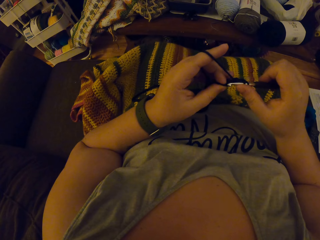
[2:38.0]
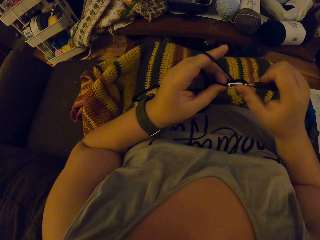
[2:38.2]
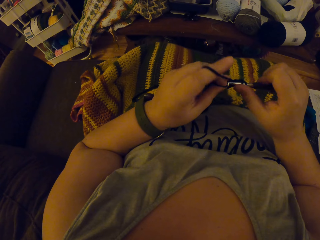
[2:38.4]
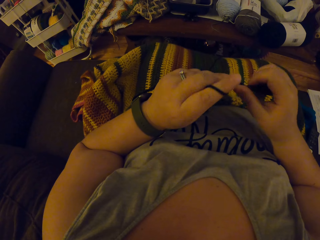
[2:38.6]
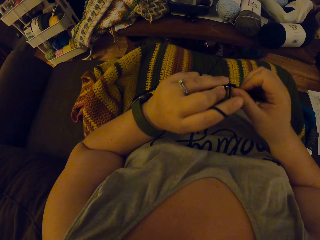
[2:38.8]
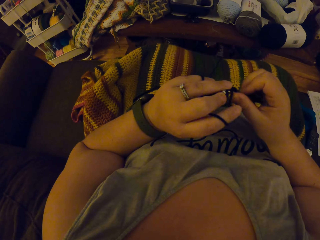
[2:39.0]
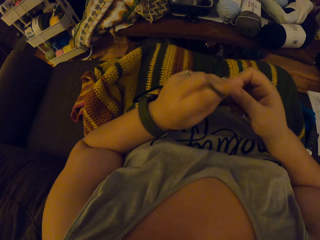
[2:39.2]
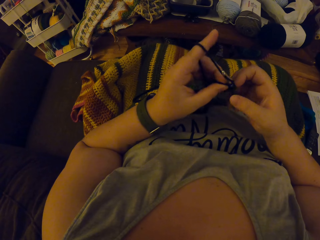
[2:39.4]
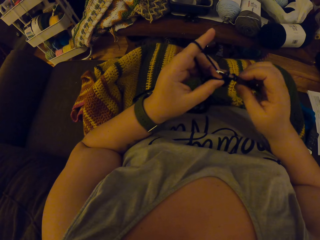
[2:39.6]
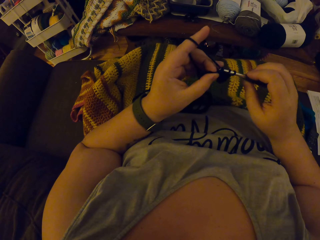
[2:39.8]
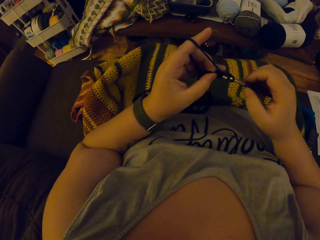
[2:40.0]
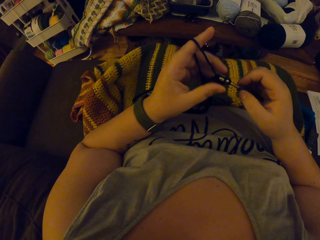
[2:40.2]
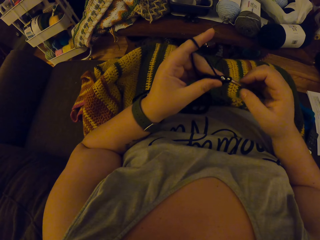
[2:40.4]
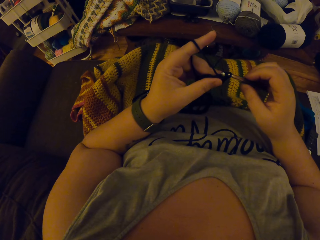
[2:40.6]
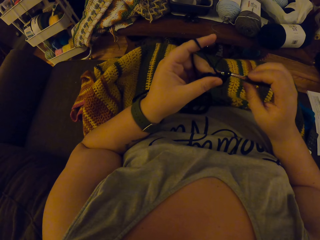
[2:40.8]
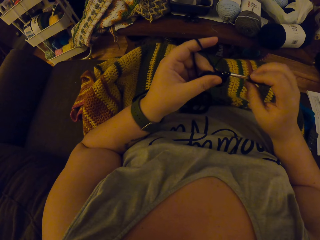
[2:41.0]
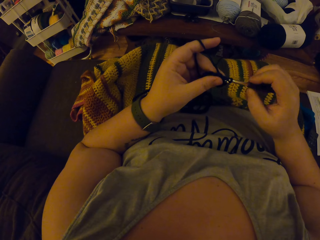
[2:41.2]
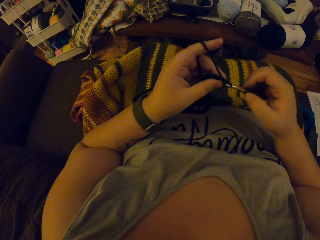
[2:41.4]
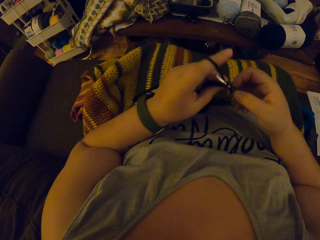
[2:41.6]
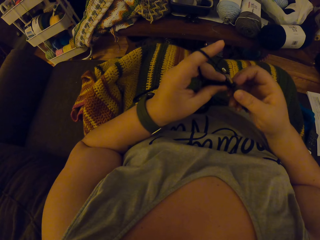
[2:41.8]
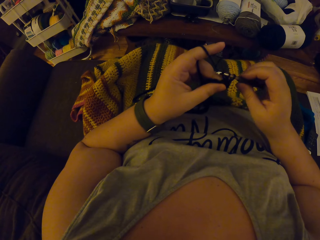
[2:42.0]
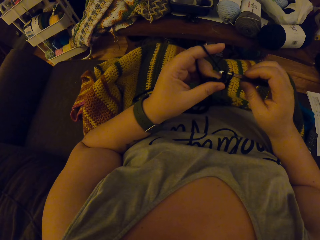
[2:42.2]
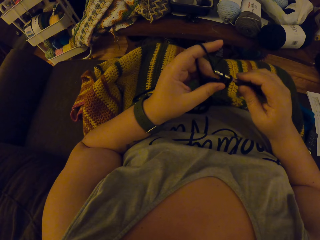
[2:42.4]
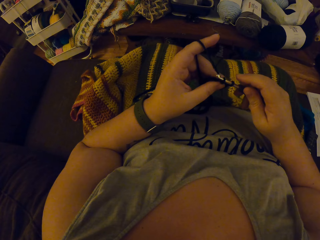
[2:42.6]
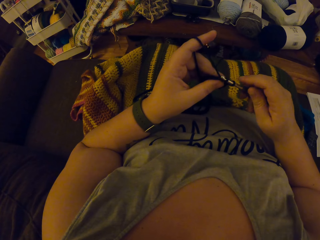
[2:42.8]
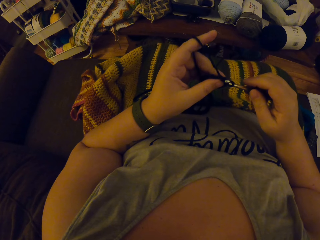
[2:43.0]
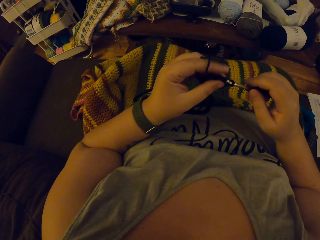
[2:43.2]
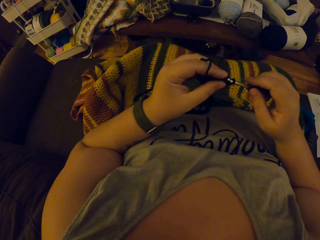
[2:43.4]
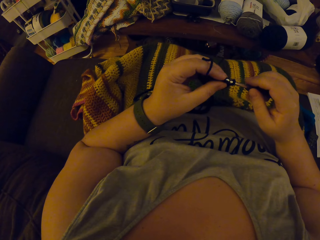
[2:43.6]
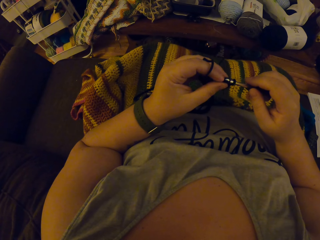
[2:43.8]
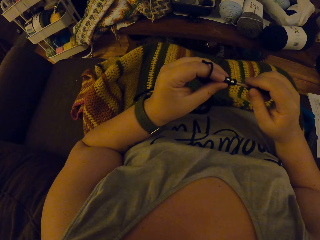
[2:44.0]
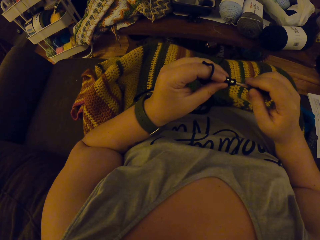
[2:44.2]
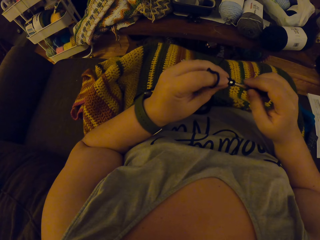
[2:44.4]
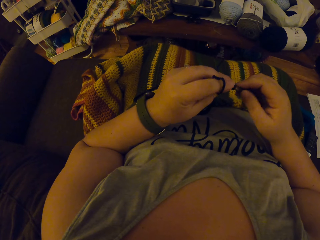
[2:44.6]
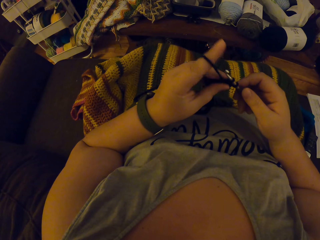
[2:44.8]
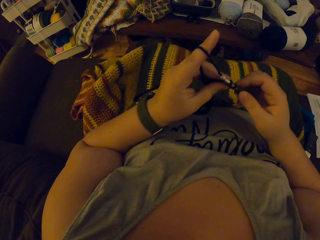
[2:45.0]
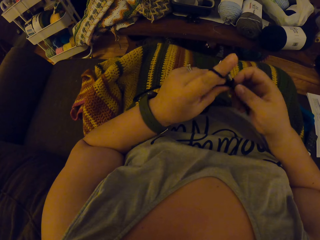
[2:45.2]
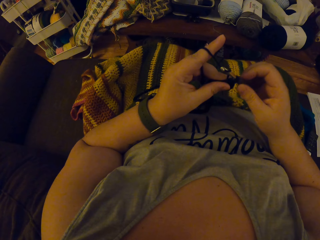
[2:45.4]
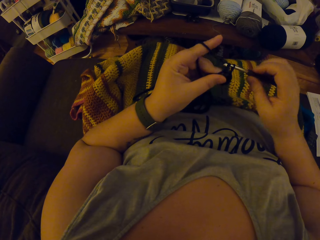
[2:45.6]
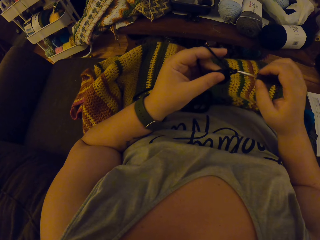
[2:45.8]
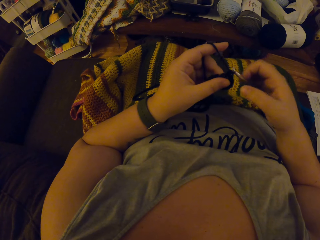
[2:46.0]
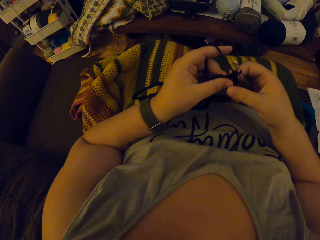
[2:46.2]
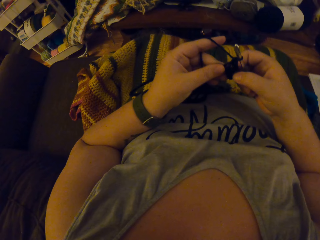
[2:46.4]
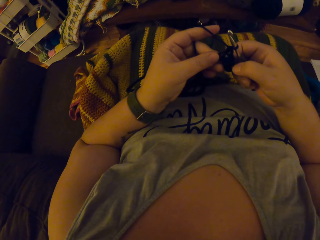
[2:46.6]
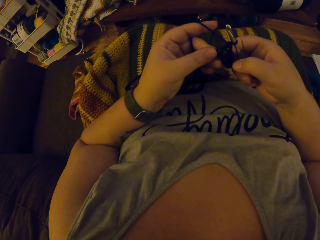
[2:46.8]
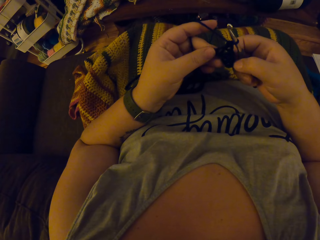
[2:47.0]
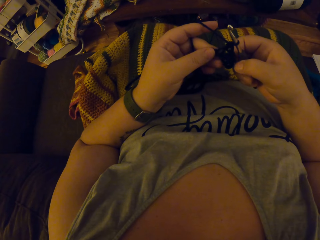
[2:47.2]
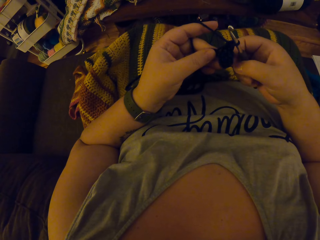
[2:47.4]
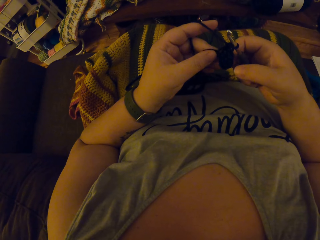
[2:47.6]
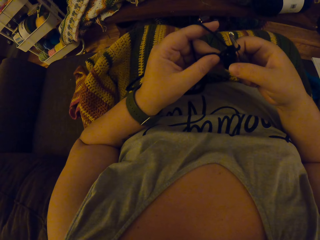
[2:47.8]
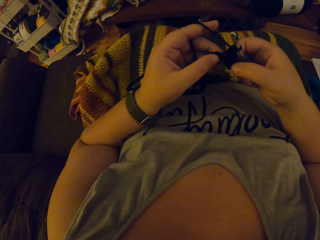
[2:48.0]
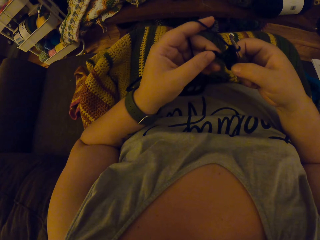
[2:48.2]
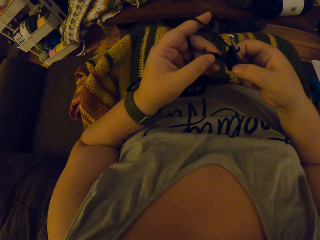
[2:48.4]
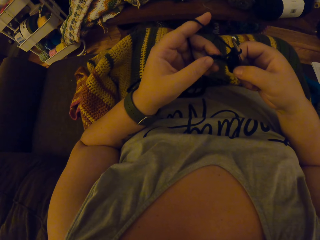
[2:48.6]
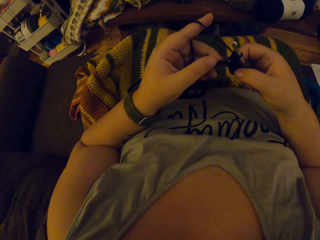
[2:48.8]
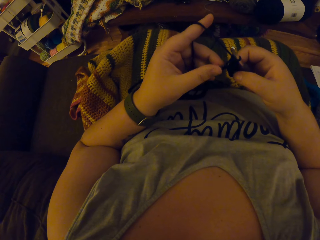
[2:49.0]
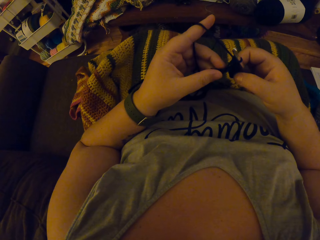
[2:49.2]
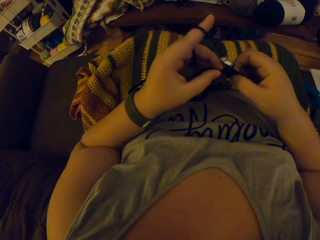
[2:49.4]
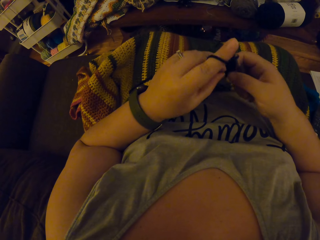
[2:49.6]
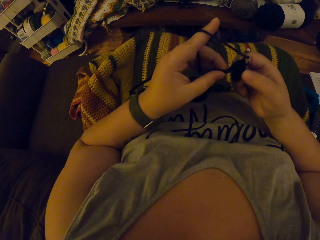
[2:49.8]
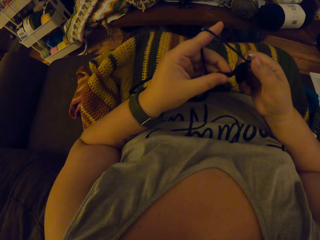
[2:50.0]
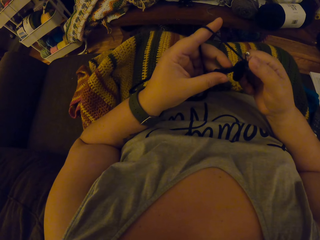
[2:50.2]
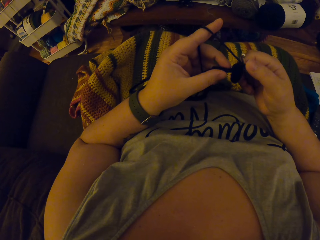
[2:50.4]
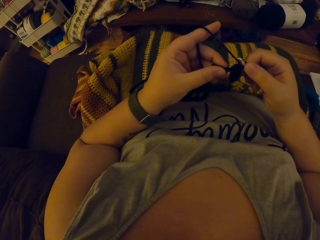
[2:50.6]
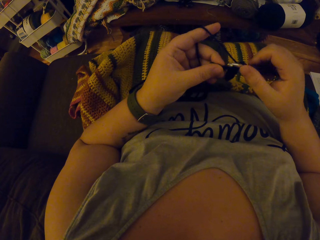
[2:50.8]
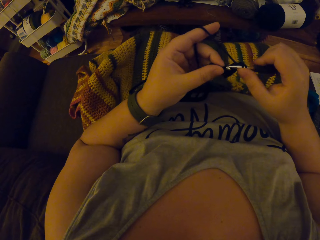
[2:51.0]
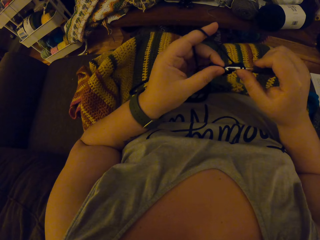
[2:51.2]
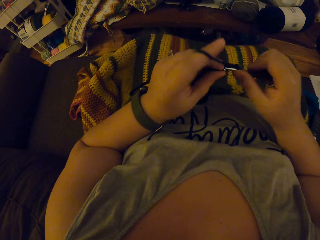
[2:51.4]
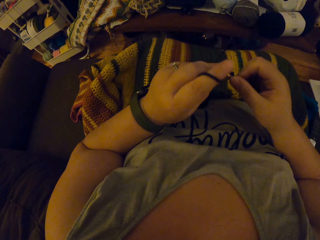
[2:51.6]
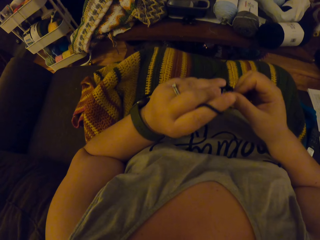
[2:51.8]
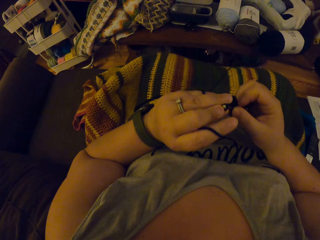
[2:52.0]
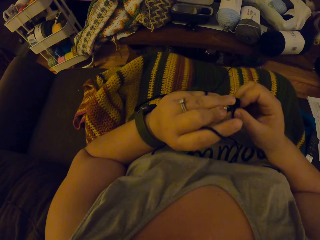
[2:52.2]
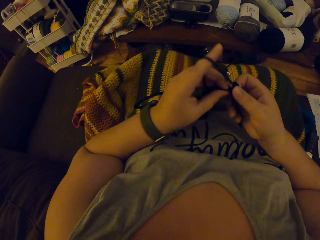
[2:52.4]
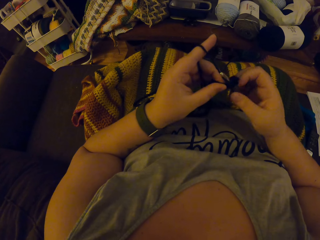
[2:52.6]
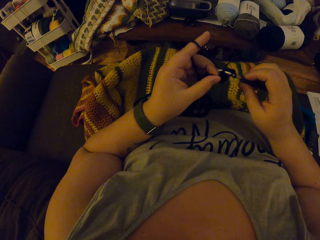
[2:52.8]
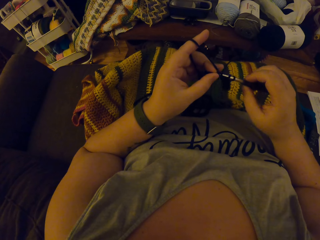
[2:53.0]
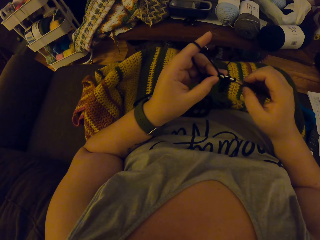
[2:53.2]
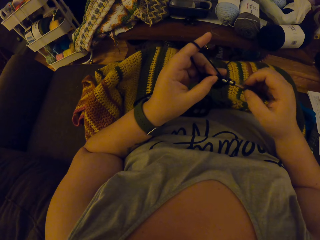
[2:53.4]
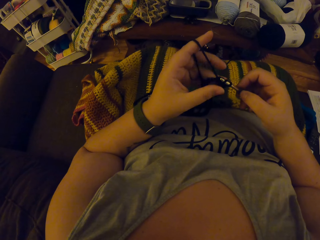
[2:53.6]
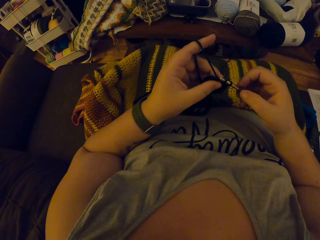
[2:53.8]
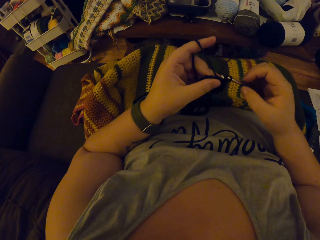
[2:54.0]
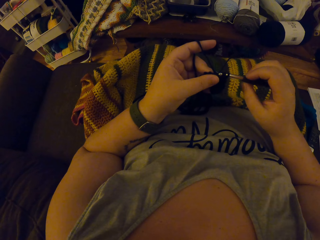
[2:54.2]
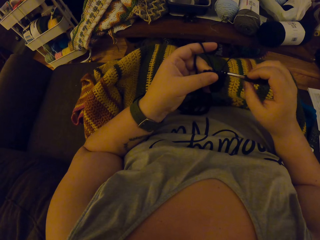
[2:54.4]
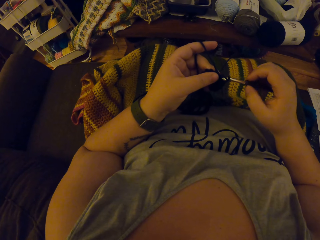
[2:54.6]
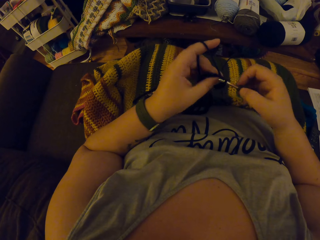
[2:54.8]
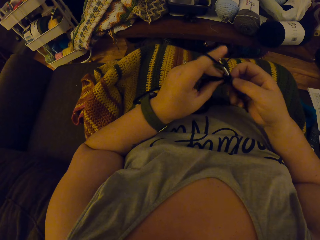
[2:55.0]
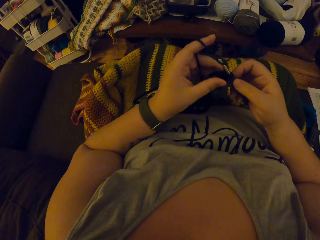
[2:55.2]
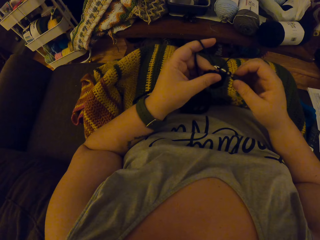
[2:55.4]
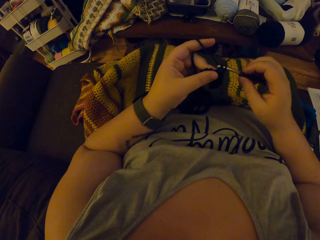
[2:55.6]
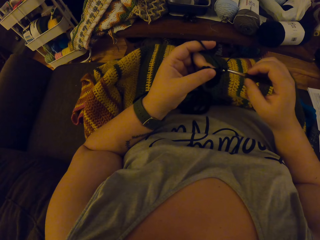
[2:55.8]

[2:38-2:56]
The camera wearer holds the sweater fabric with both hands. They knit the sweater fabric.

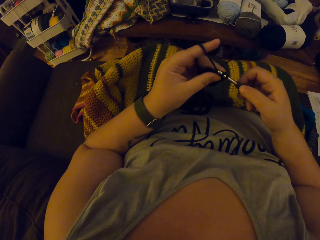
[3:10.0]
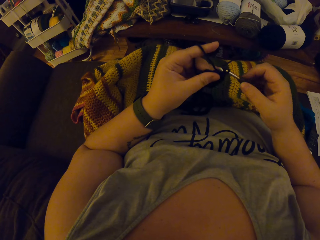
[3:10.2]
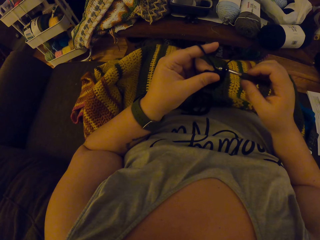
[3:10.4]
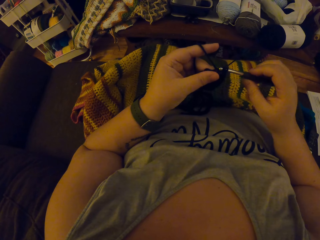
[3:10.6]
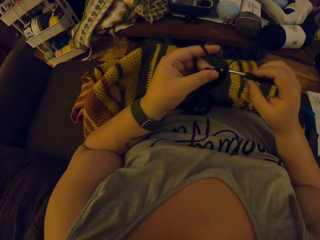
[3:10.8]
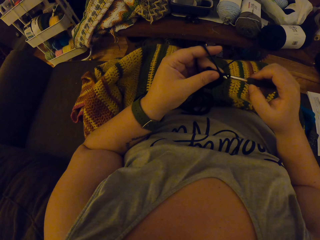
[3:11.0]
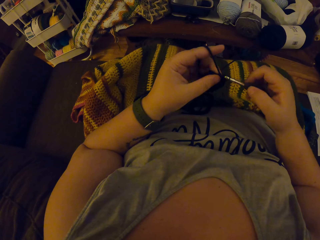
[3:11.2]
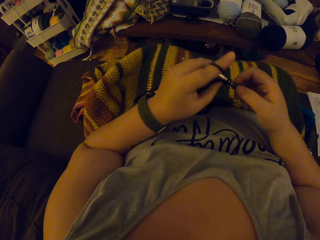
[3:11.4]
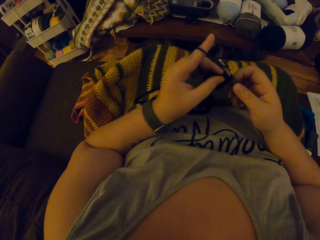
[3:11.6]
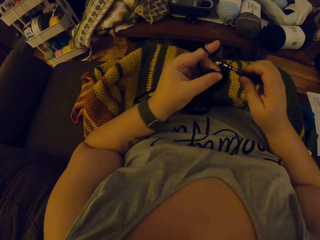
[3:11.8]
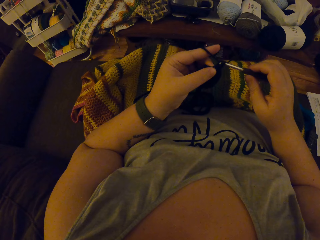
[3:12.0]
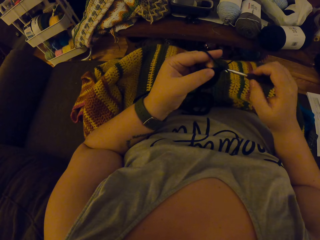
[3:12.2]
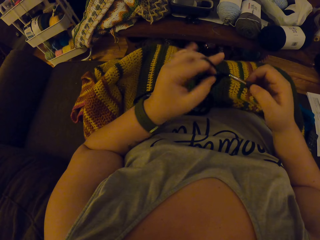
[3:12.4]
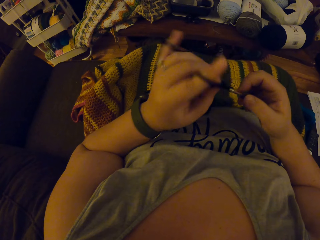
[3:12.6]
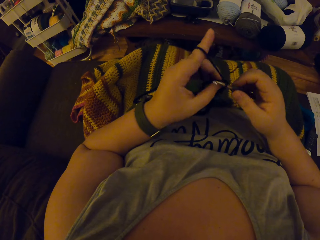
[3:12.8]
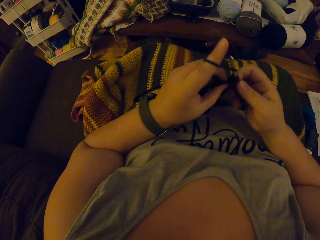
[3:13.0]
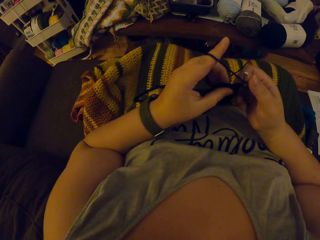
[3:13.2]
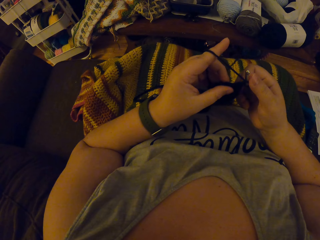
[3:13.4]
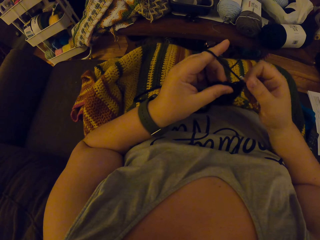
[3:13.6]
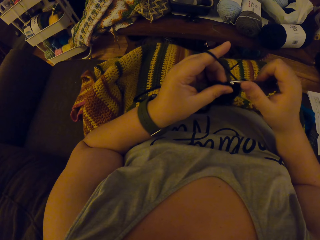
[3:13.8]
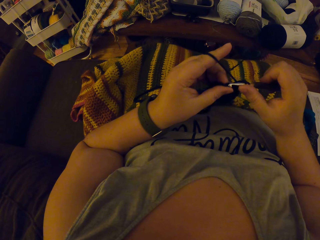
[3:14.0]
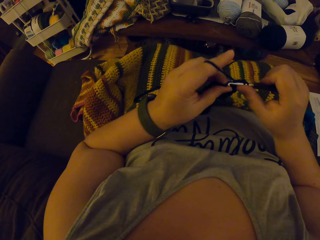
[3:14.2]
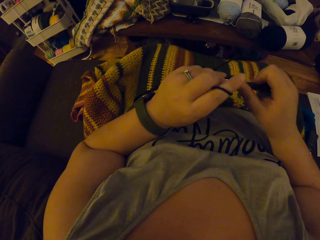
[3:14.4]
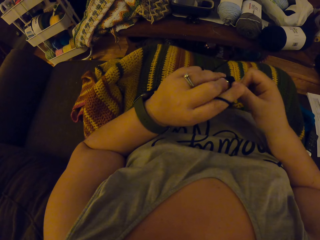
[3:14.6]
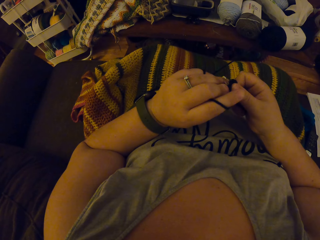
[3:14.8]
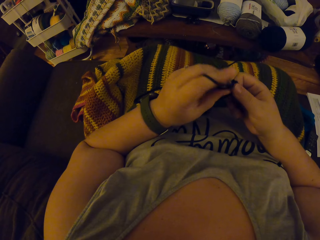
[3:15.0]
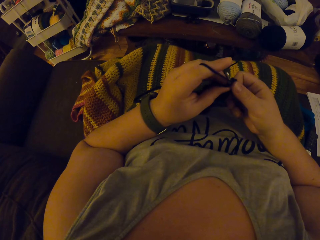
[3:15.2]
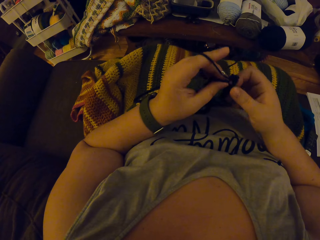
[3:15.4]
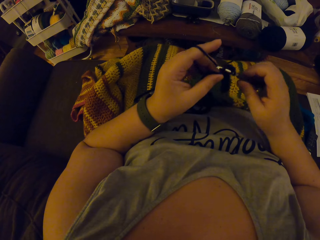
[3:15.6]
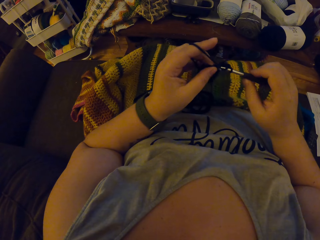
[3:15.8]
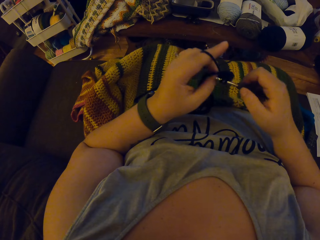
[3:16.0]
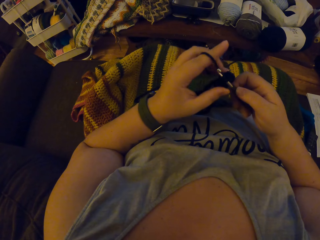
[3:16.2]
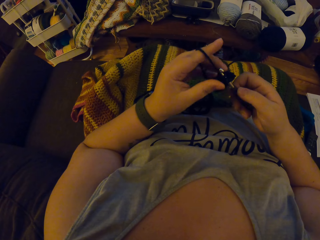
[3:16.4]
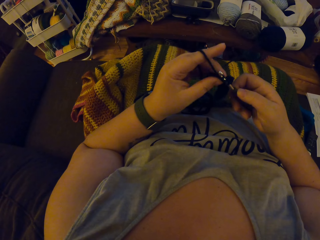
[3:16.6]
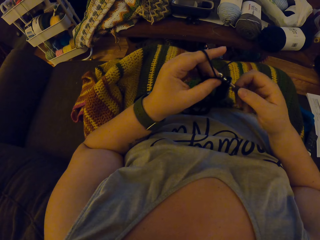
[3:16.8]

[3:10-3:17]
The camera wearer pulls the thread with his finger. He knits the sweater fabric.
